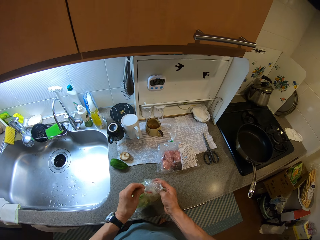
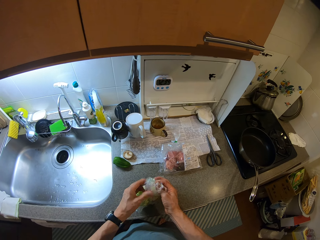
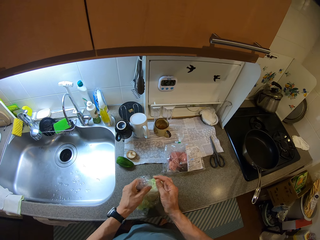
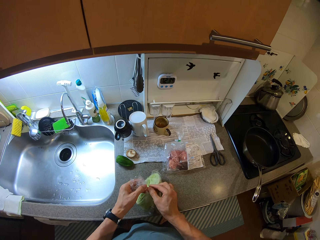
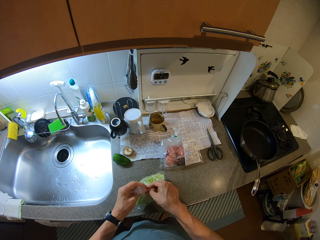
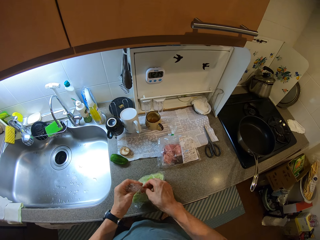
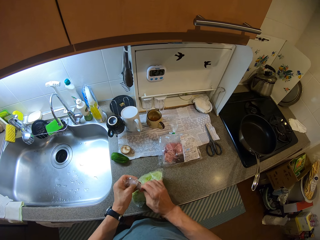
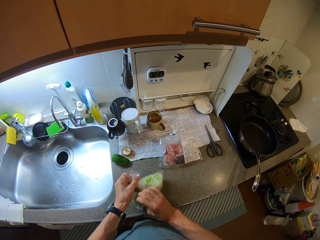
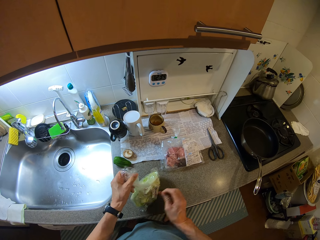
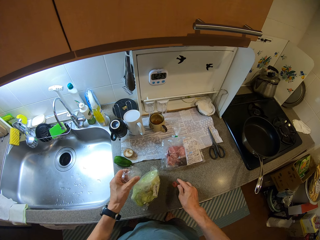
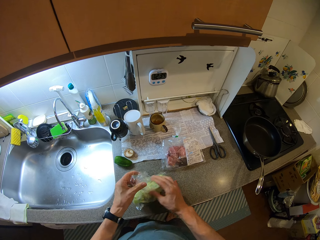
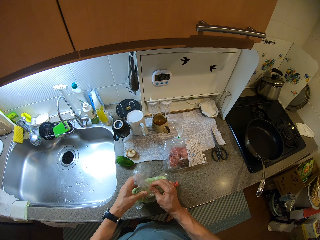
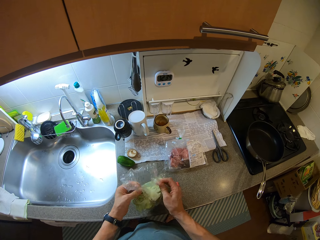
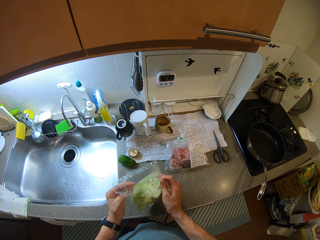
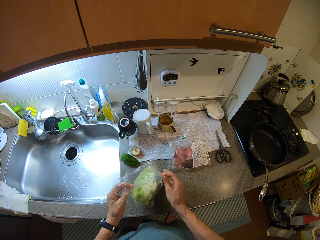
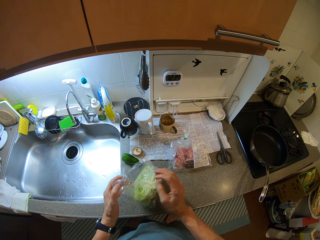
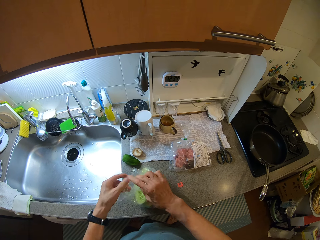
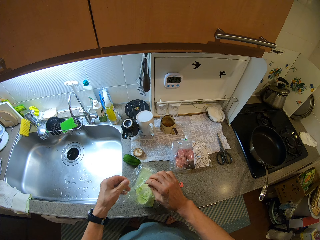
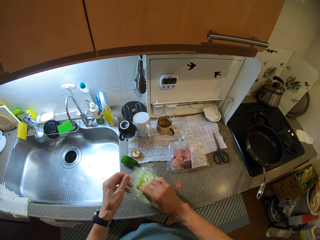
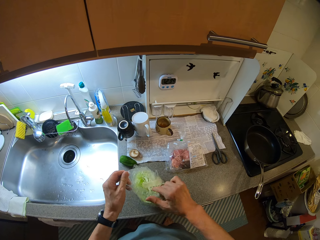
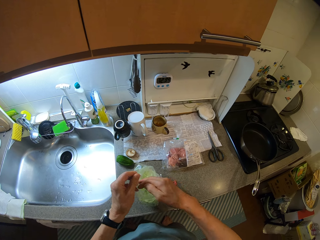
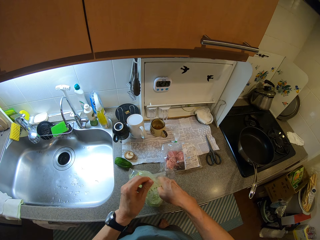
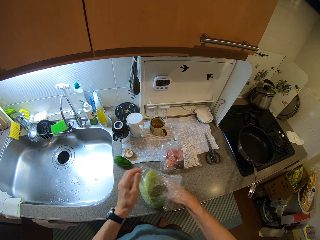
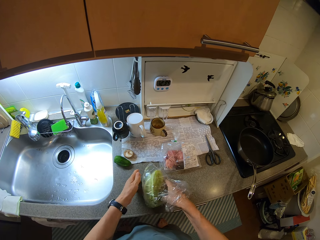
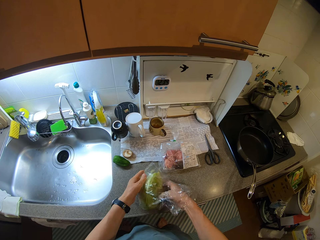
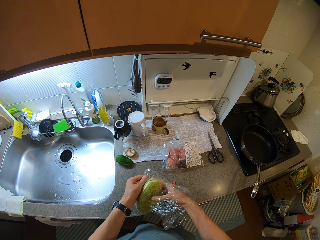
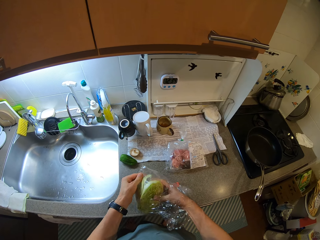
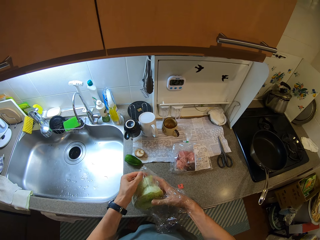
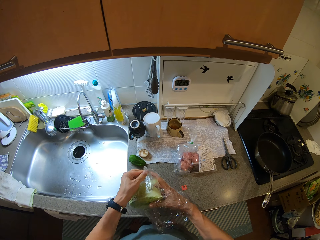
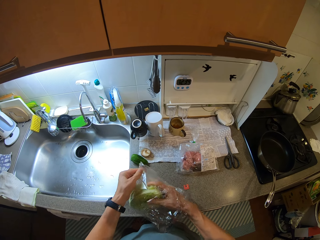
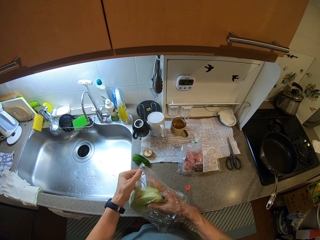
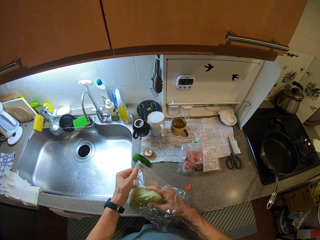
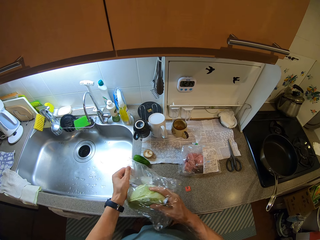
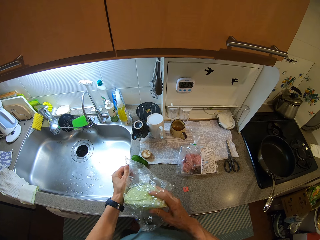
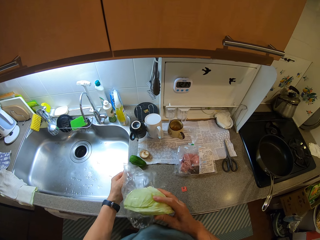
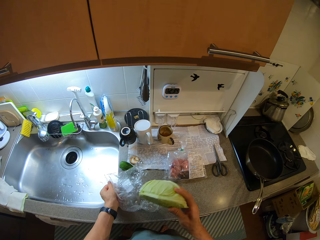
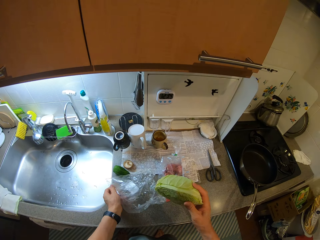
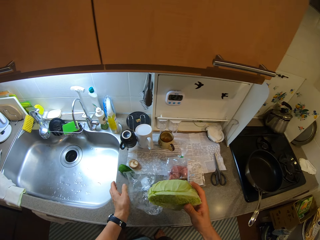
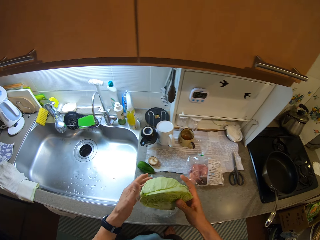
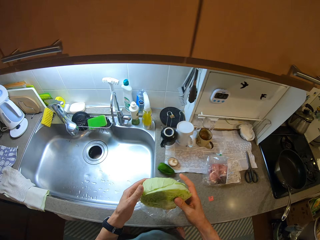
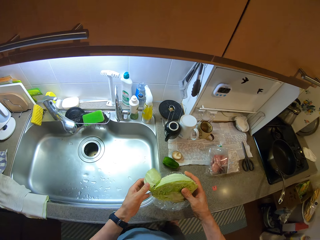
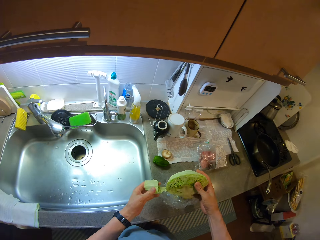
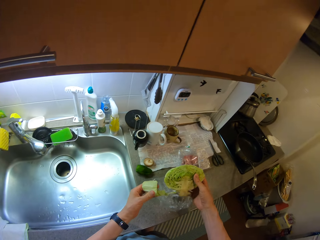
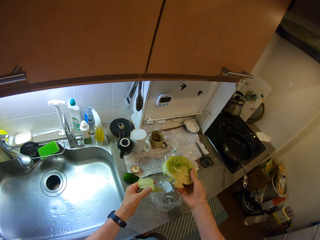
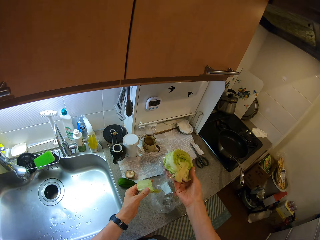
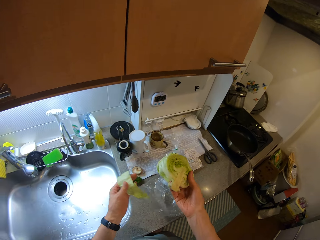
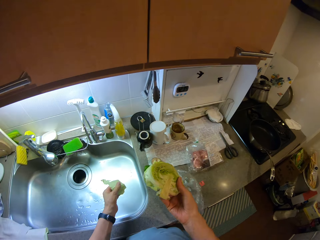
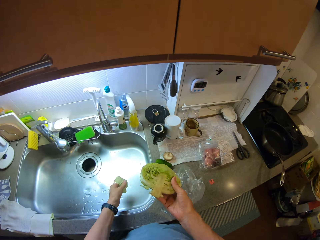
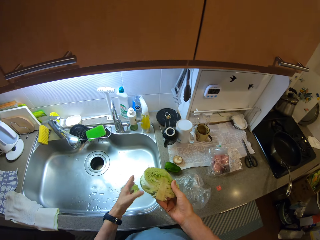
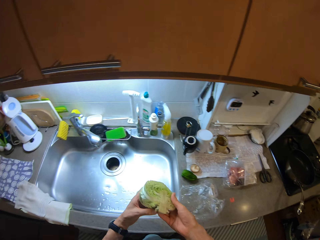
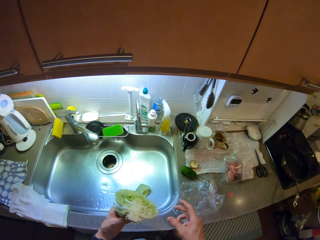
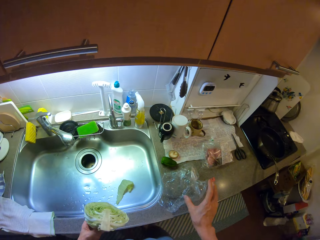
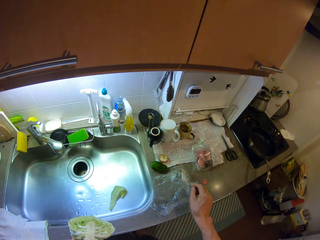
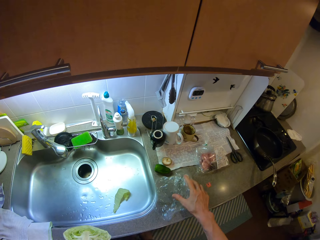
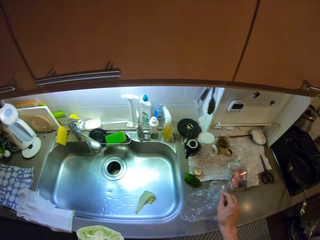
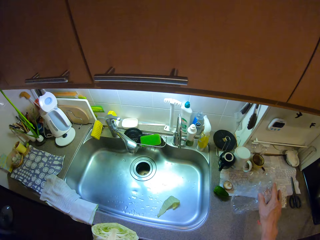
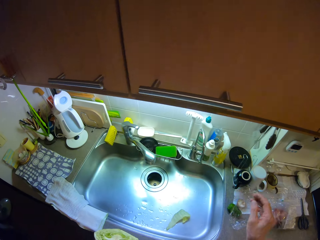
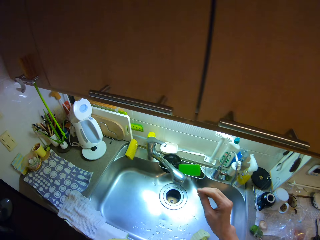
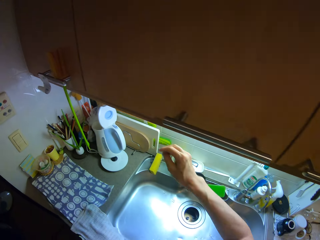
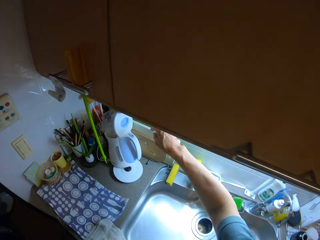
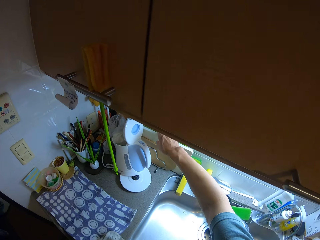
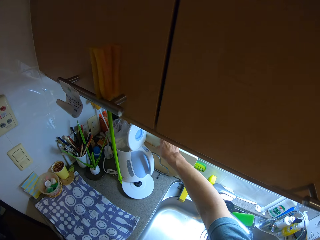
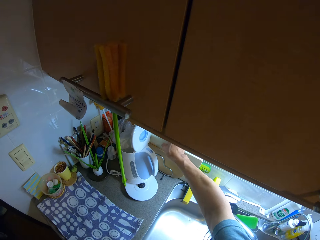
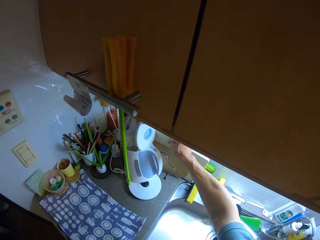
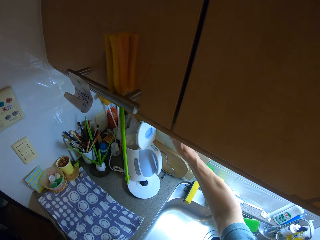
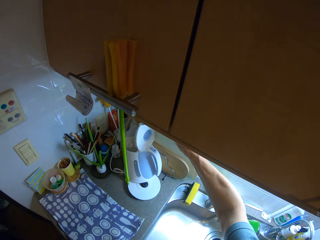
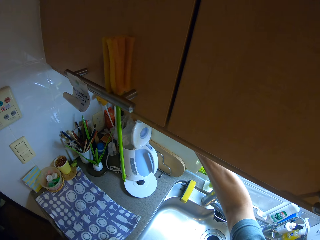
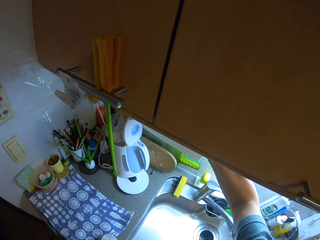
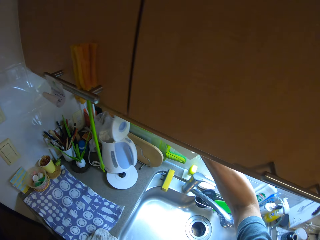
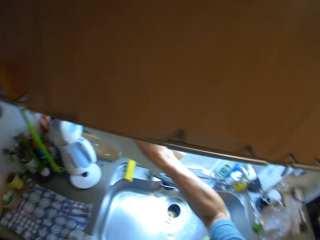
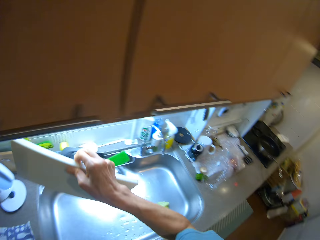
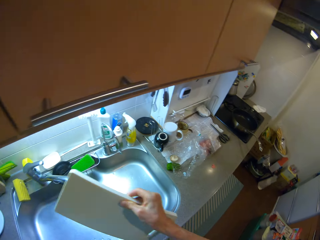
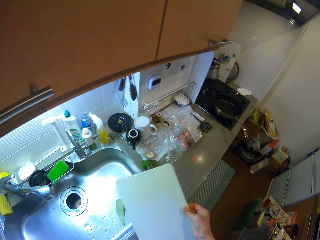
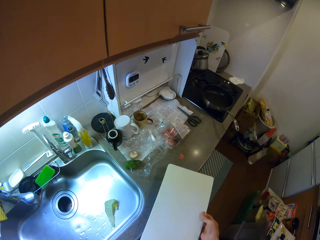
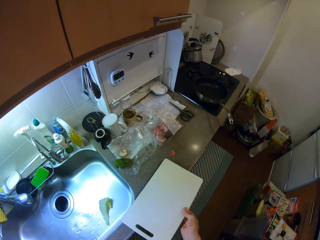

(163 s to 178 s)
The camera wearer holds the clear vinyl cover with white cabbage. He opens the clear vinyl cover stopper. He places the clear vinyl cover stopper on a sink table. He opens the clear vinyl cover. He puts his right hand in the clear vinyl cover. He holds a white cabbage with his right hand. He picks up the white cabbage from the clear vinyl cover. He removes a leaf from the white cabbage. He drops the leaf in a sink. He holds the white cabbage with his left hand. He picks up the clear vinyl cover from the sink table and places the clear vinyl cover on the sink table. He picks up a chopping board from the chopping board rack.

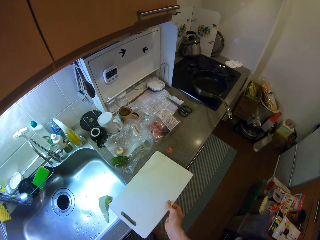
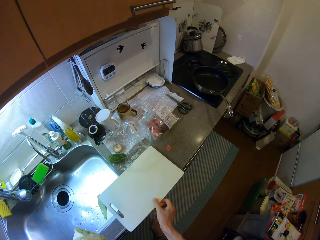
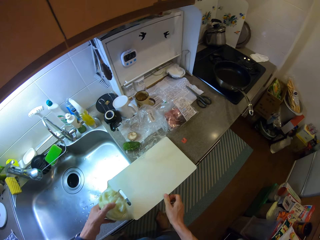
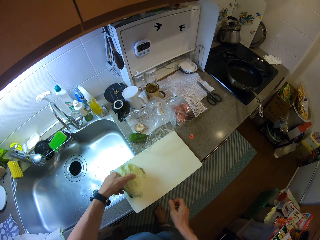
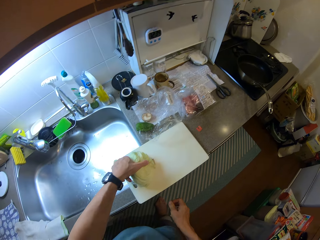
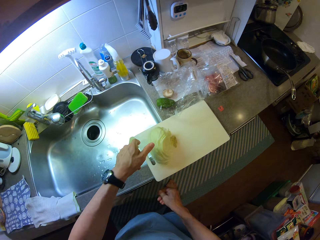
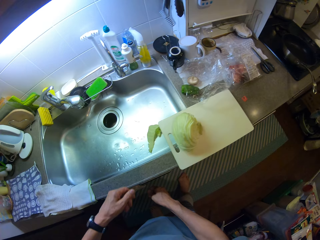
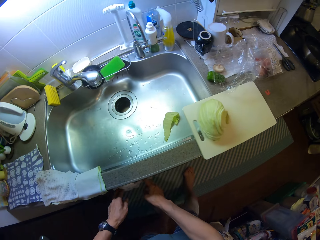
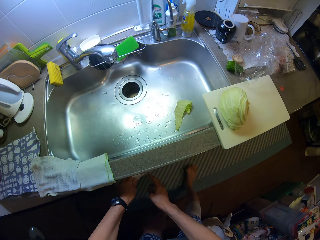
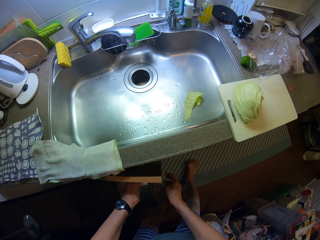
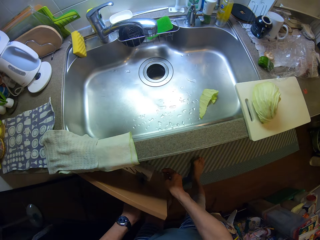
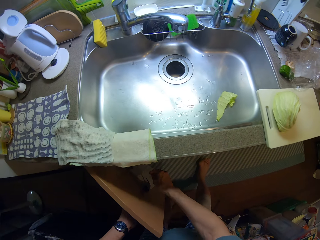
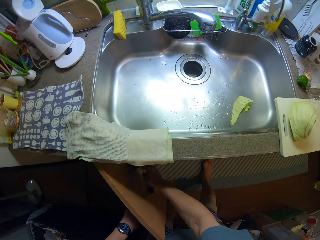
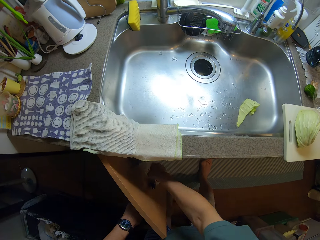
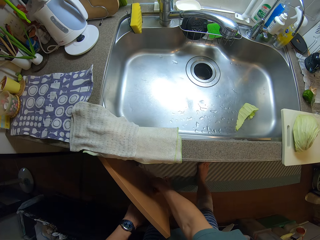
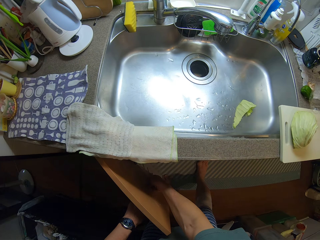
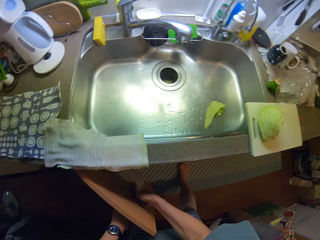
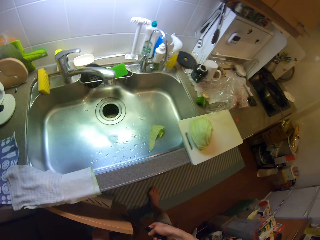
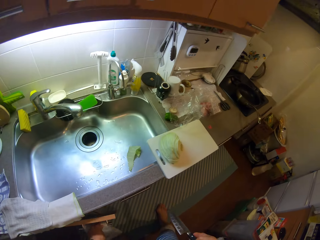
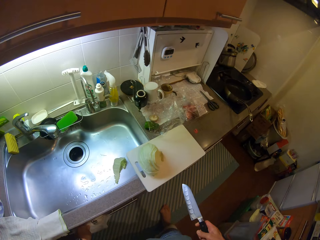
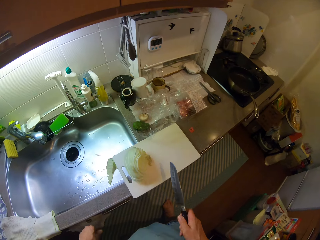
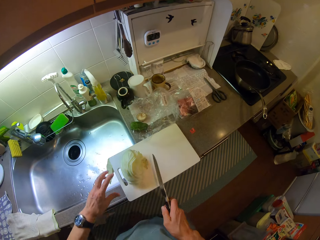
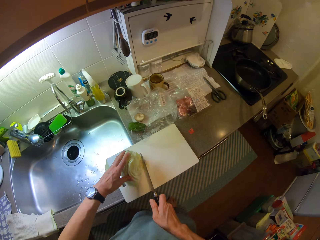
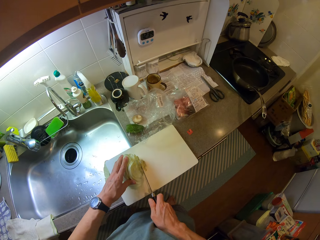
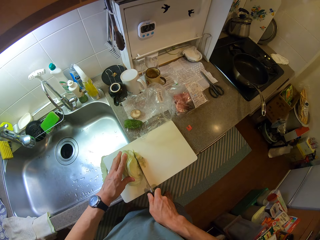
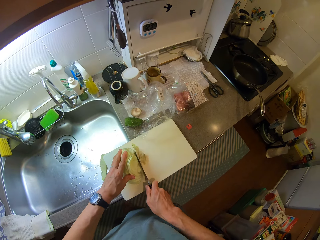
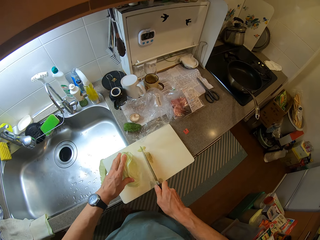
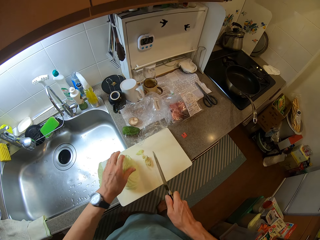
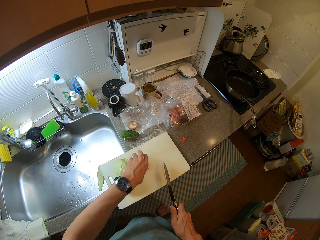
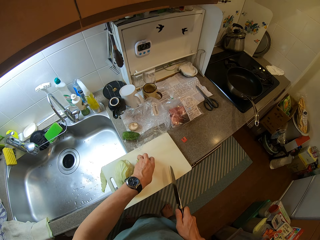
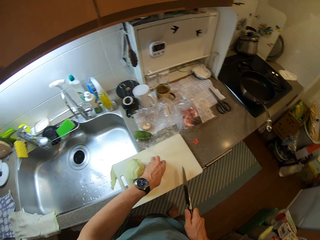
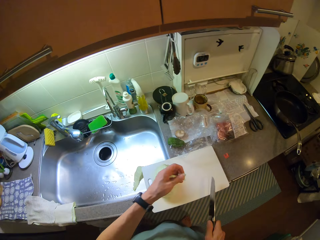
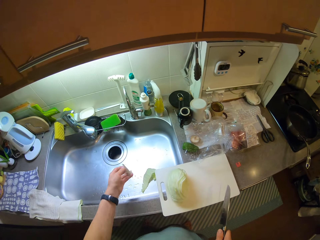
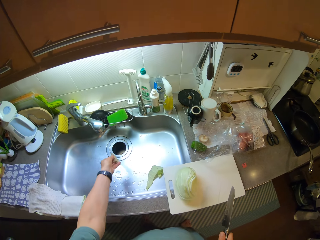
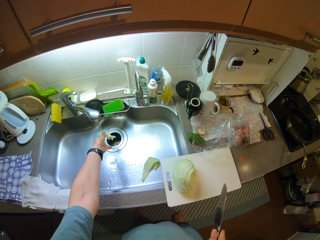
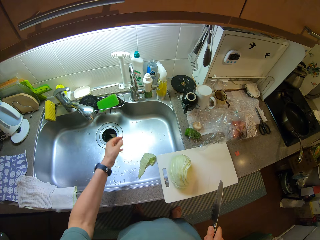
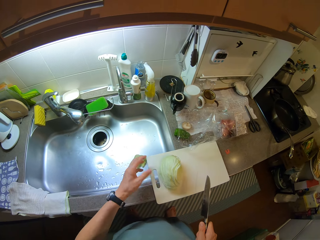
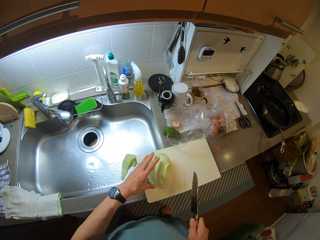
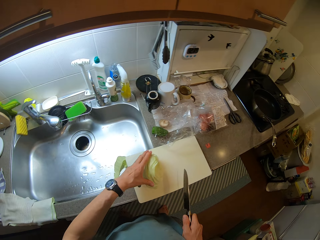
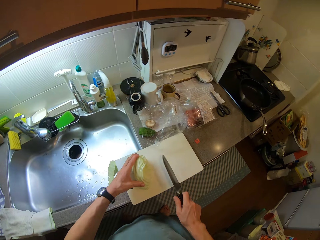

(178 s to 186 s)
The camera wearer places the chopping board on a sink table. They put the white cabbage on the chopping board. They open a drawer door, pick up a knife from the drawer, and close the drawer door. They hold the white cabbage. They cut the white cabbage with the knife. They pick up the white cabbage pieces from the chopping board. They drop the white cabbage pieces in a lavatory drain.
